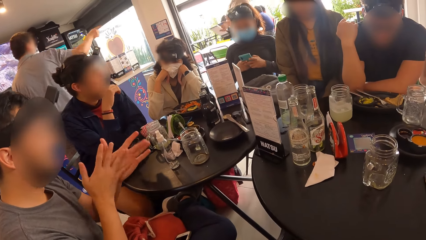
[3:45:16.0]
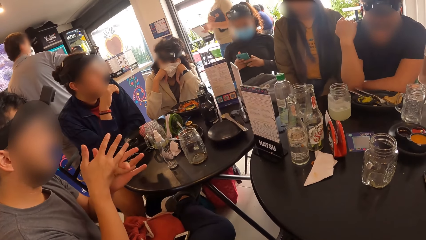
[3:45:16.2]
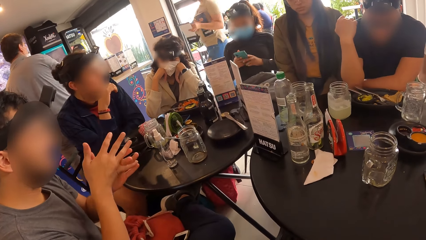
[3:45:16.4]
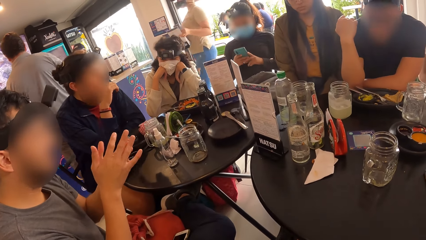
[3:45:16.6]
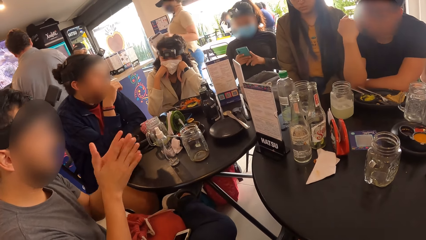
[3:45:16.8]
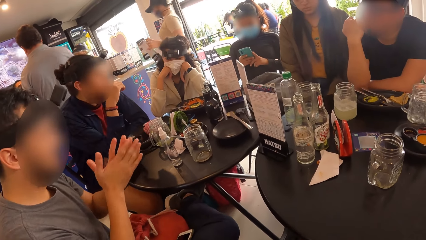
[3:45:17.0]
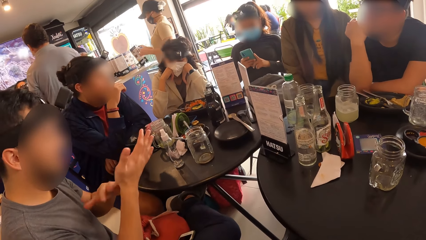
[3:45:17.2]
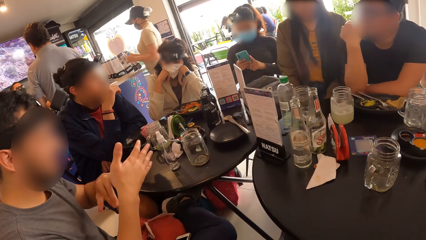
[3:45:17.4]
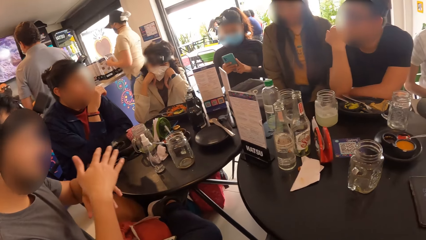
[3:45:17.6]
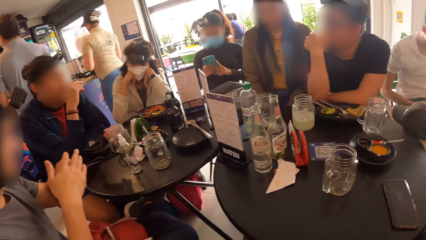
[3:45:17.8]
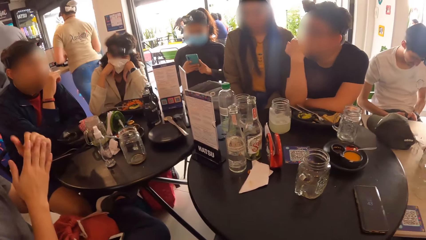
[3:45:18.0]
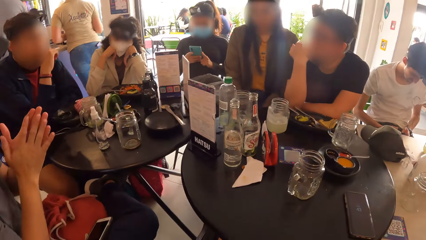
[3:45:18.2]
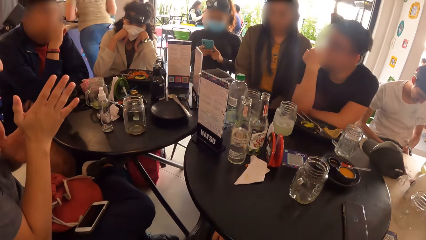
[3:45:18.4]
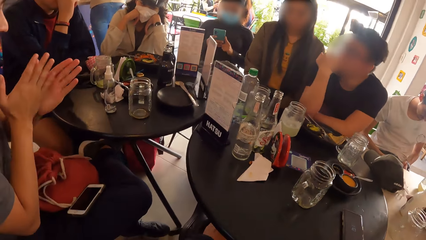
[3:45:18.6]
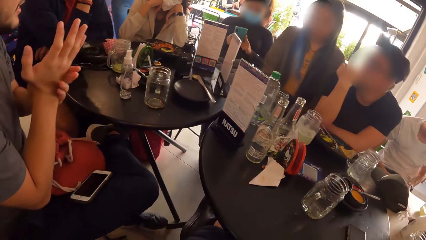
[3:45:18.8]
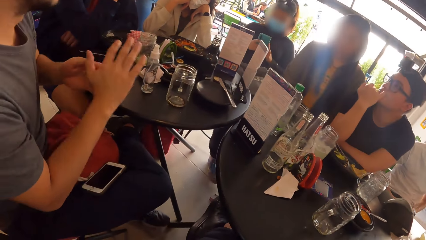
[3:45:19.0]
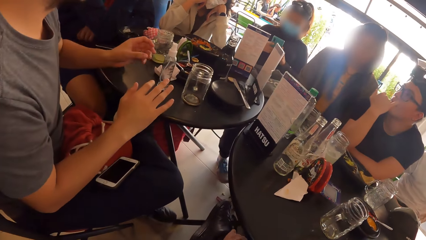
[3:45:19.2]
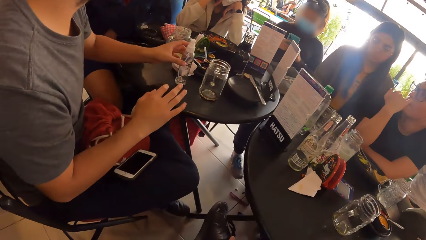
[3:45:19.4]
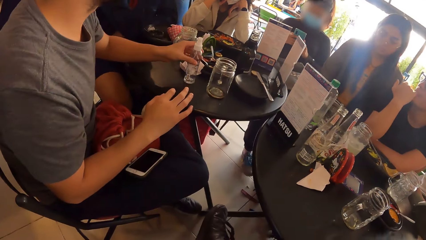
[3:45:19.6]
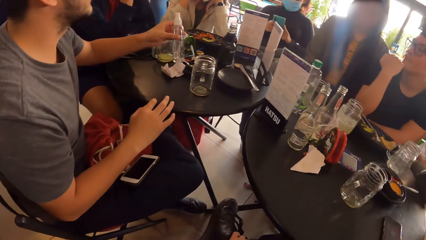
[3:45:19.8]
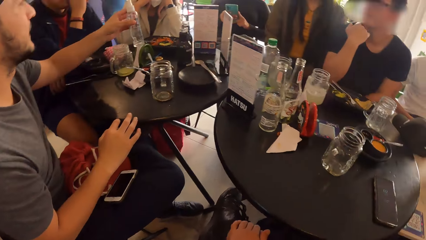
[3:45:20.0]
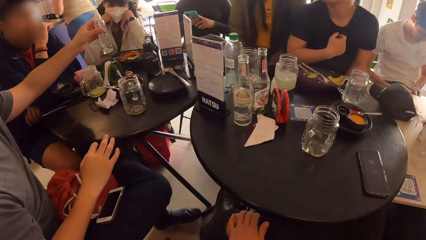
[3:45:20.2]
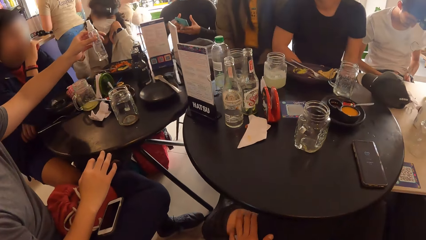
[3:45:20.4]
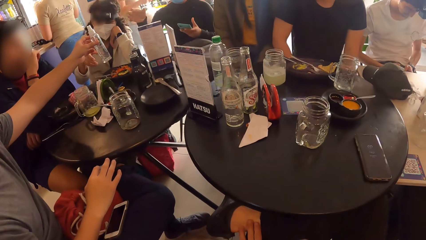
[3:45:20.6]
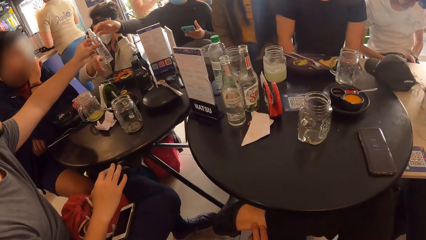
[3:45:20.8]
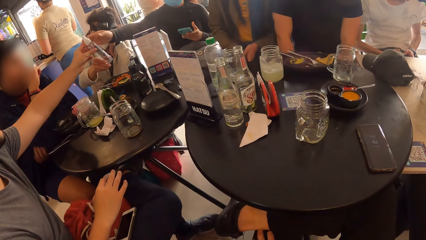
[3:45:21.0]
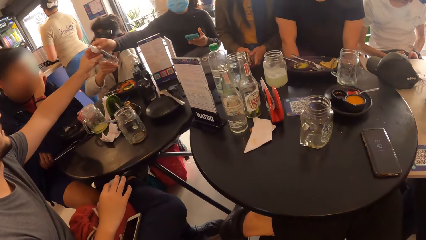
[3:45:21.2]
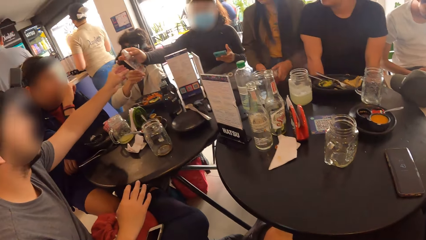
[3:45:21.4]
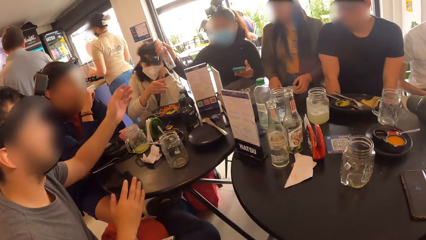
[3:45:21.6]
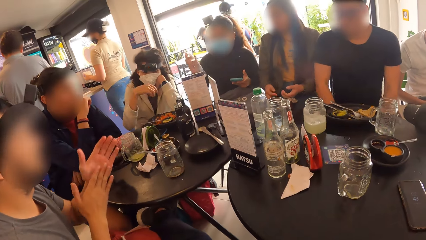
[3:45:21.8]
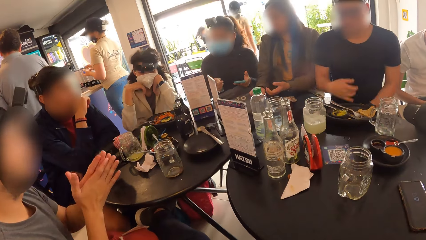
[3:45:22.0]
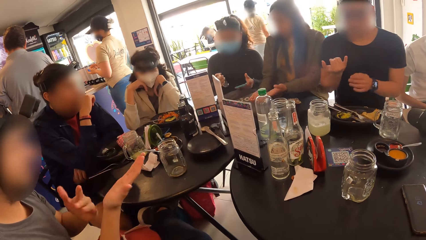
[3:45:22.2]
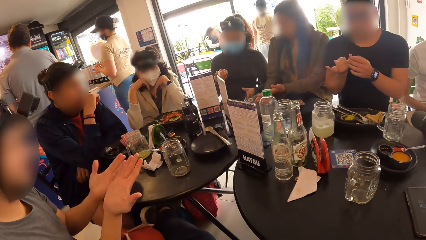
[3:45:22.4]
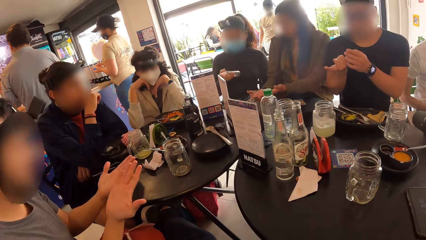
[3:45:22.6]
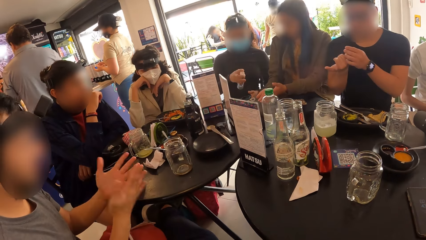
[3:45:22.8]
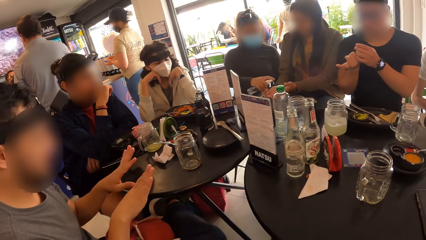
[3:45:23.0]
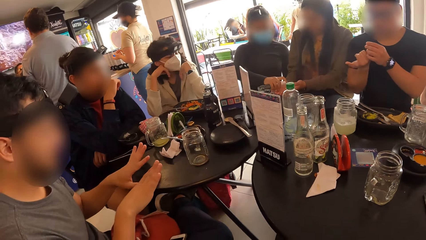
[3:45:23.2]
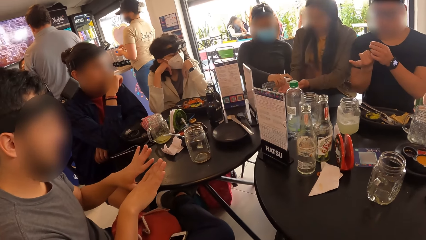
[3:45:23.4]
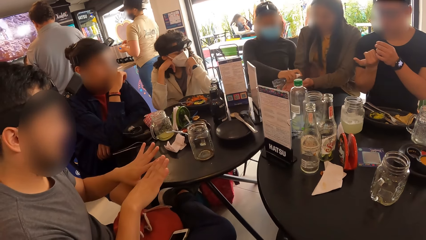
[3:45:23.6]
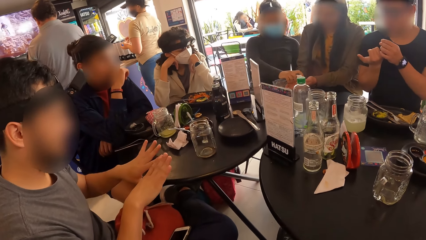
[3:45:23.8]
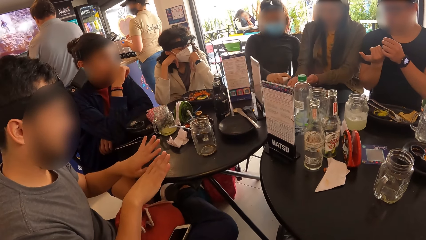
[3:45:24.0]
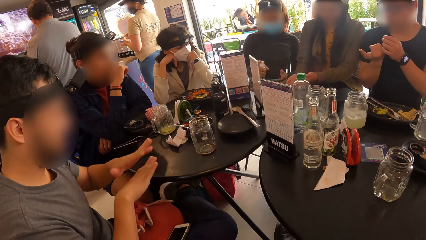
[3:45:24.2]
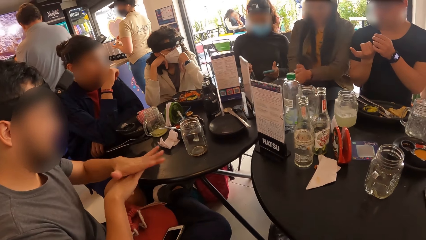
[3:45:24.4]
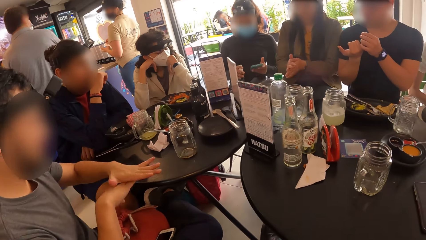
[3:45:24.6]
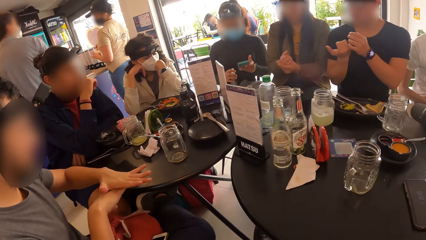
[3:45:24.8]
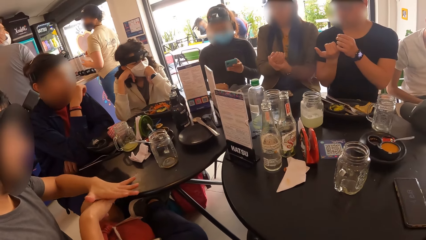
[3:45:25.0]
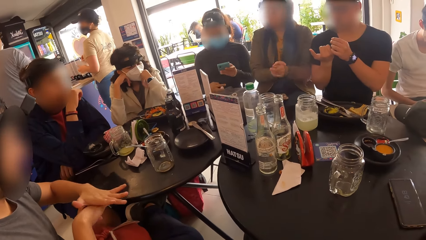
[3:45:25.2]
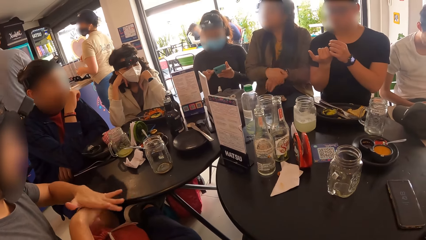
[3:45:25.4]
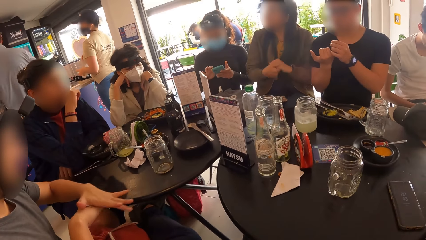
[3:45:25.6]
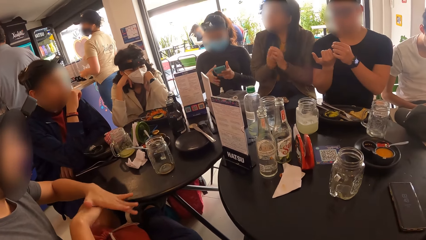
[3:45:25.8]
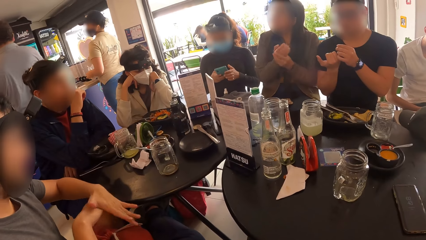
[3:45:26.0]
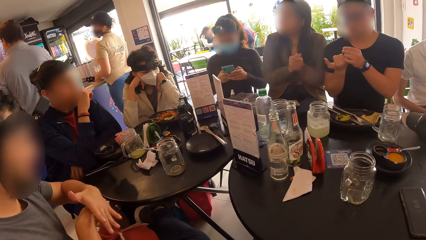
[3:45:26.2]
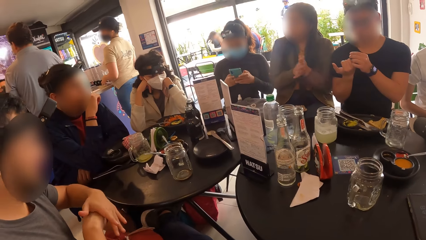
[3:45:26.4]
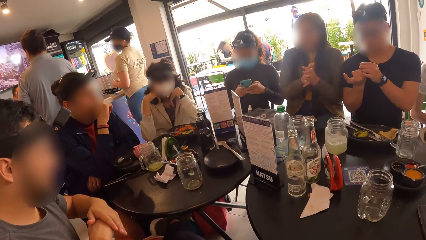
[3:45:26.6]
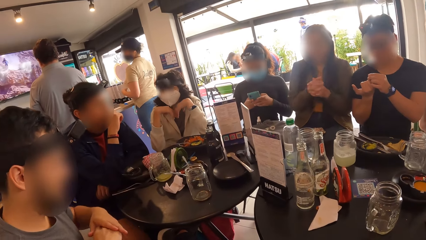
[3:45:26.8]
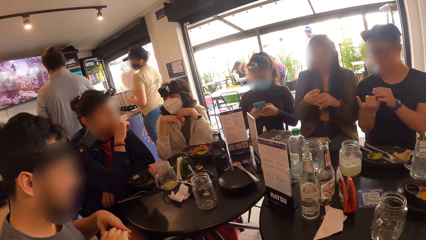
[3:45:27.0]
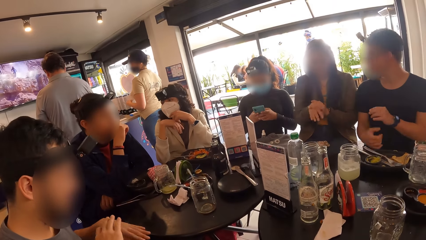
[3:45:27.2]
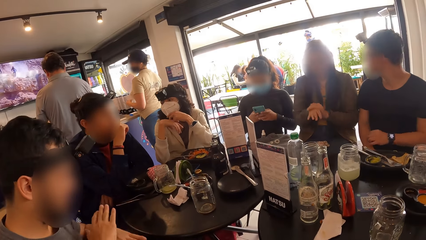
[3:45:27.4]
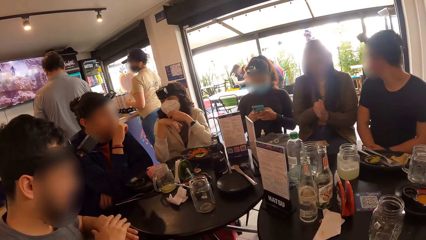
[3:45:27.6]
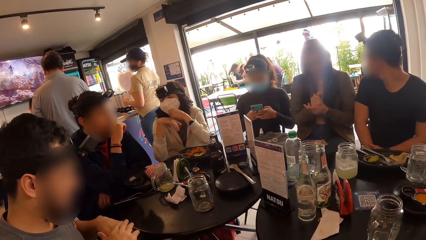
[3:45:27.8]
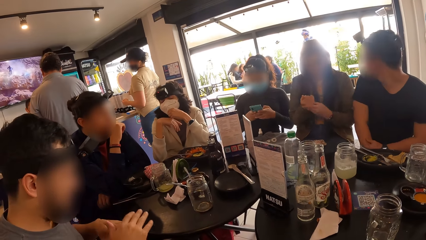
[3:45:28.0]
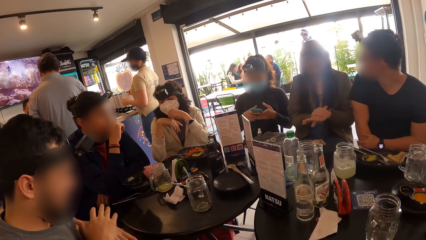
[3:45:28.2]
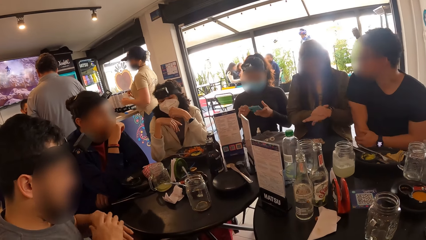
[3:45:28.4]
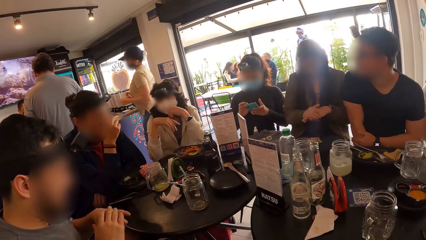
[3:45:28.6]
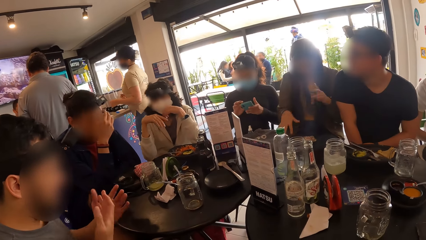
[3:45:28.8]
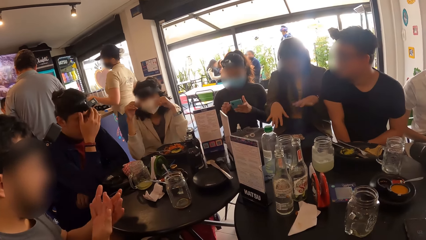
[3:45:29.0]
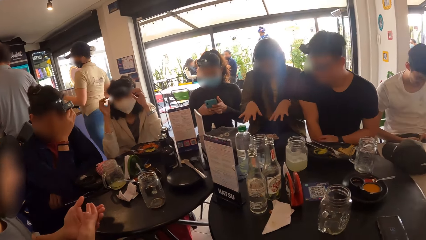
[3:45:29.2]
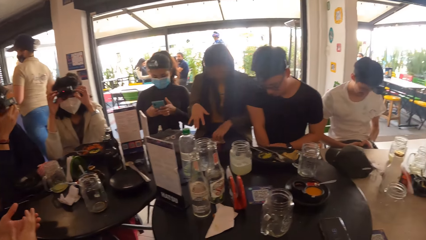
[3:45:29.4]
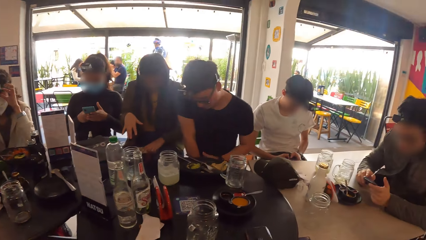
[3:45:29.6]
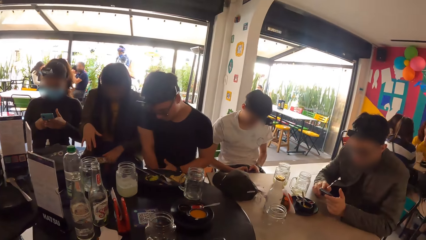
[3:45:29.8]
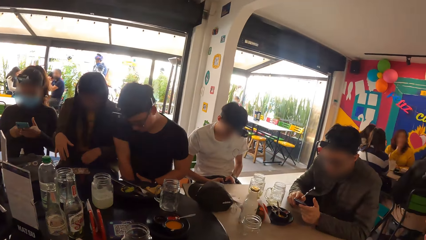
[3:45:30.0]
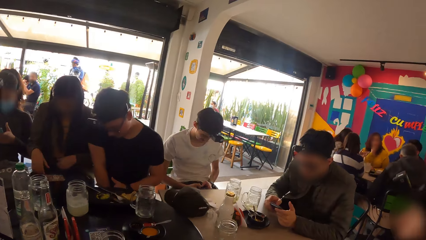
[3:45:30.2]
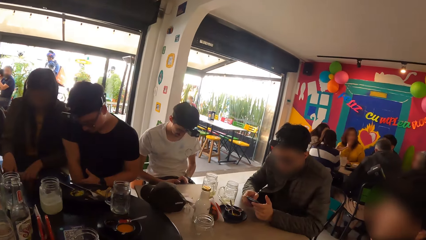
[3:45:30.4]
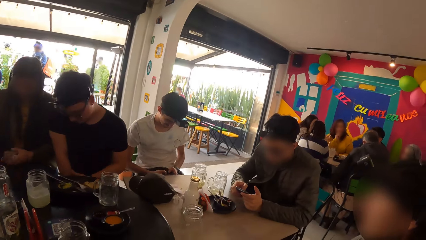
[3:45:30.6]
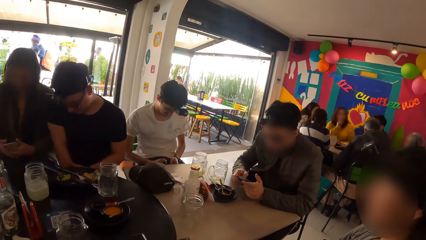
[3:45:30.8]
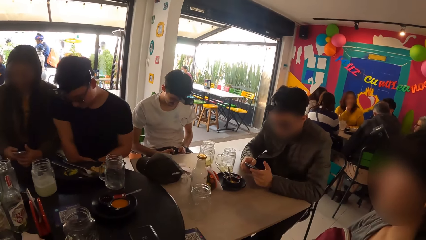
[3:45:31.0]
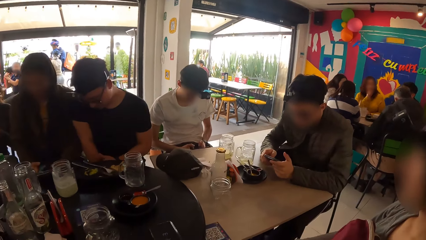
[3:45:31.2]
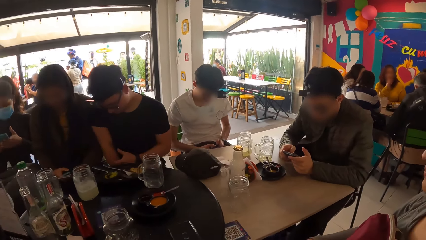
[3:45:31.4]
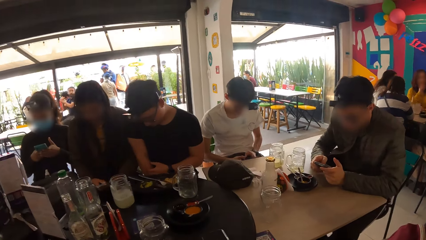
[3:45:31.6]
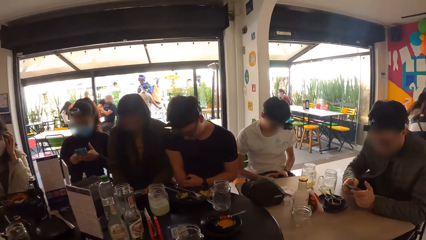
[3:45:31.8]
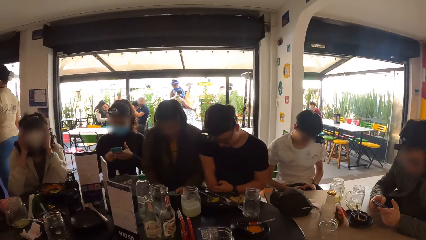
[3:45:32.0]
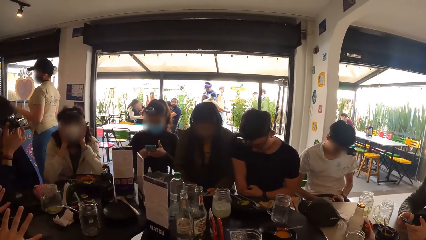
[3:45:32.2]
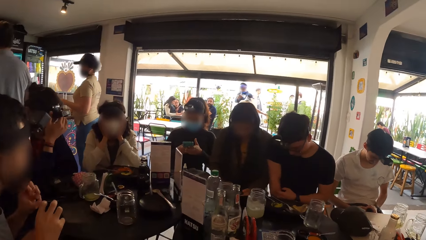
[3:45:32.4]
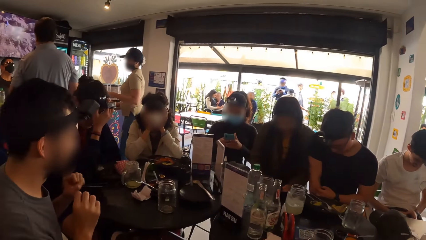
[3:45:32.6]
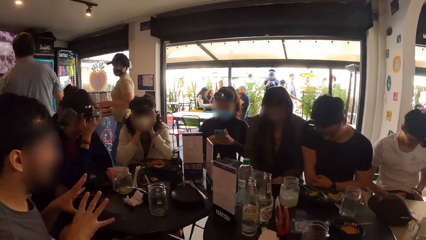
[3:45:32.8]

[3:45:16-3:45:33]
A waiter drops two menus on the countertop with both hands. The camera wearer pulls his leg towards himself. A man picks up the bottle of sanitizer from the table with his left hand. The man gives the bottle to a woman with his left hand. Another woman touches the bottle with her left hand. The man rubs his hands together, inspects his hands. The first woman sprays the content of the bottle on a third woman's hands with her right hand. The man rubs his hands together. The first woman puts the bottle in a bag on her legs with her right hand. The first woman operates the mobile phone with both hands. The camera wearer looks around. Another man operates the mobile phone with both hands. The first man stretches his fingers.
